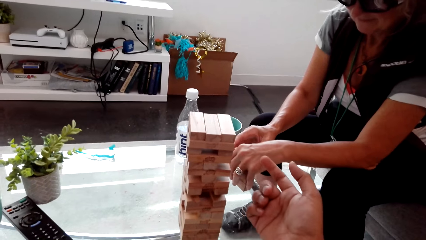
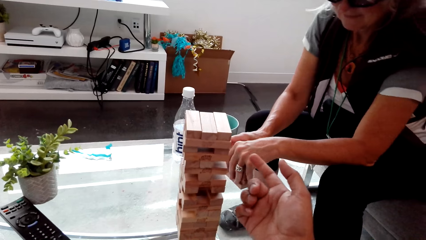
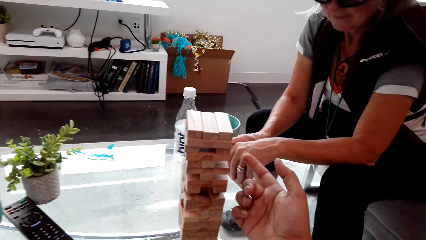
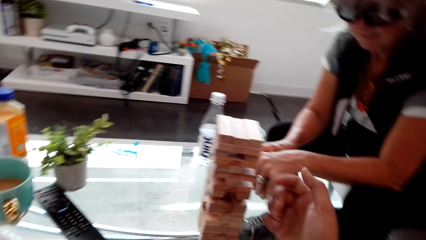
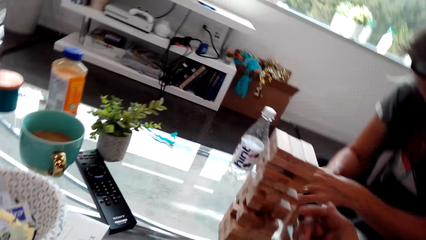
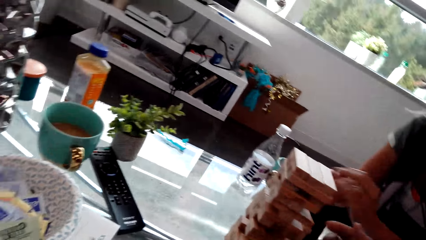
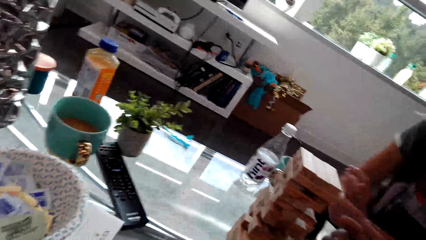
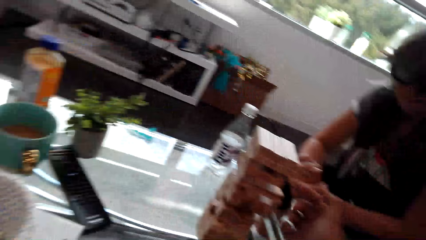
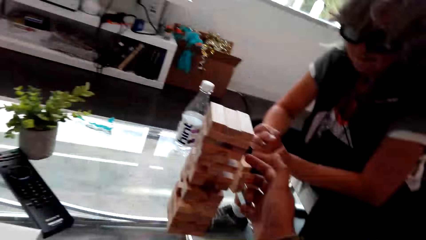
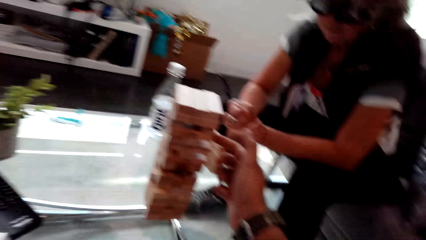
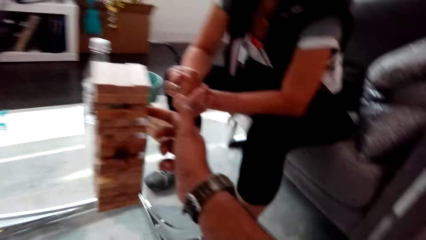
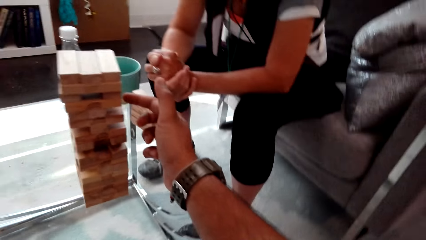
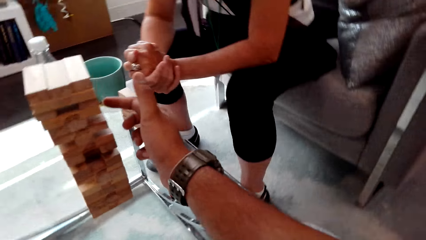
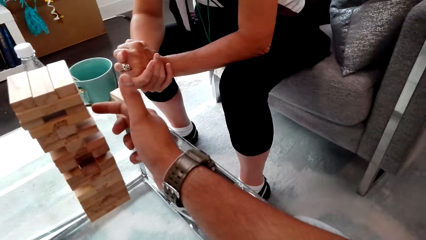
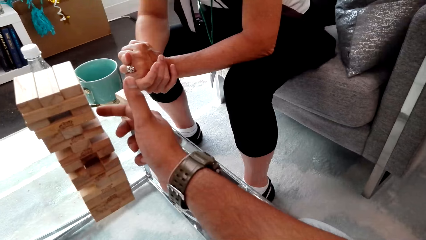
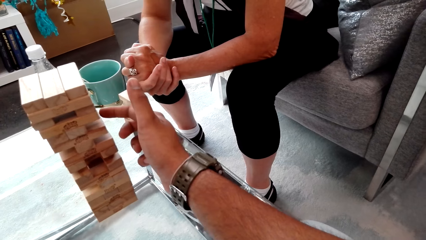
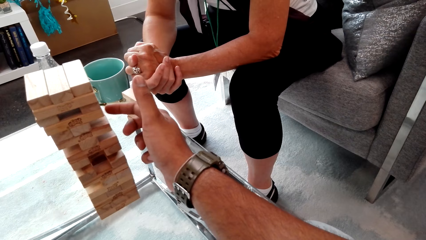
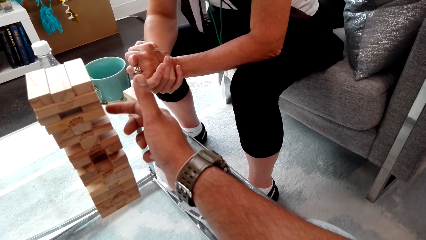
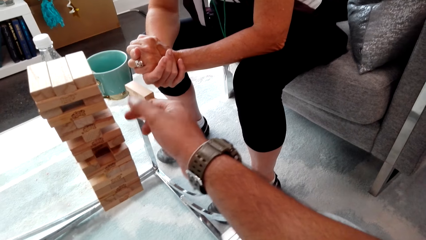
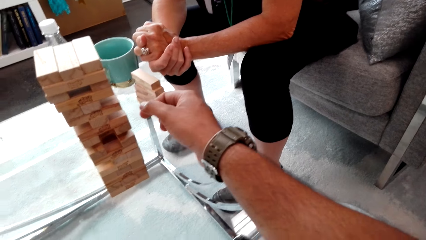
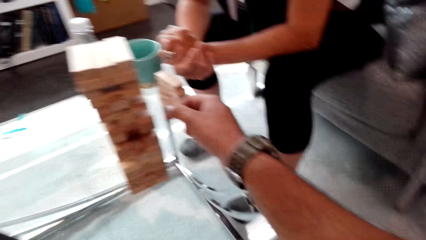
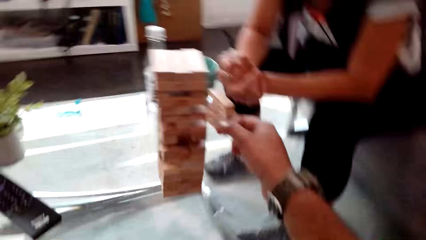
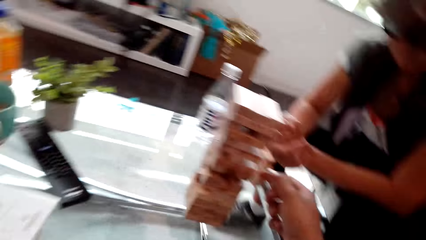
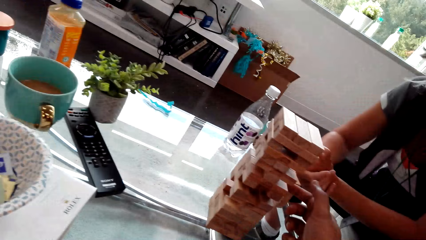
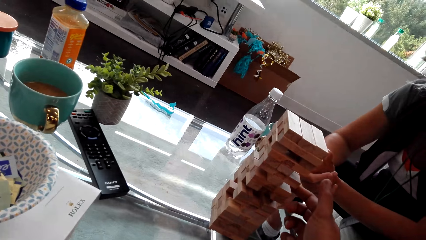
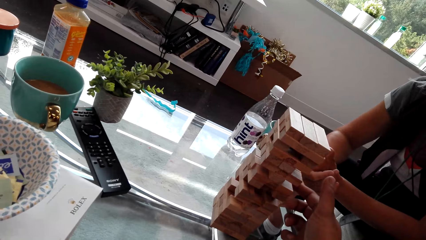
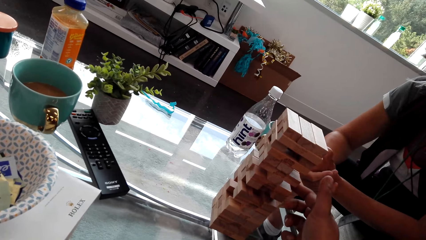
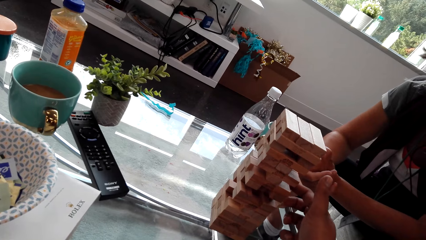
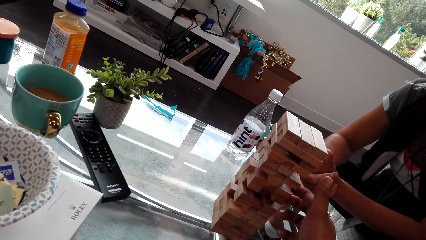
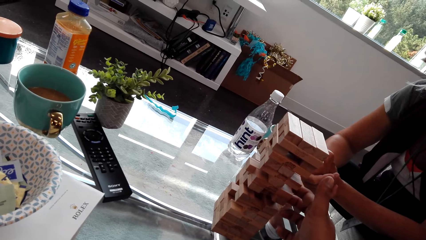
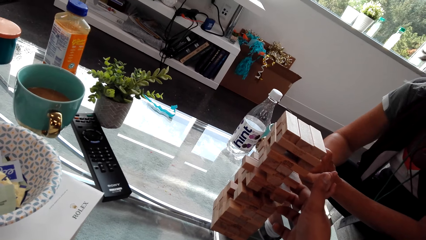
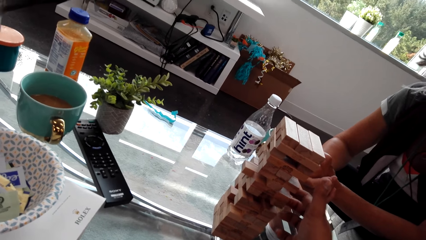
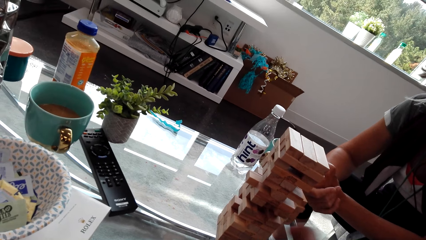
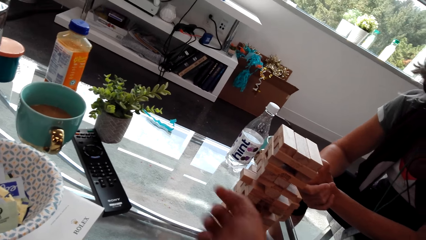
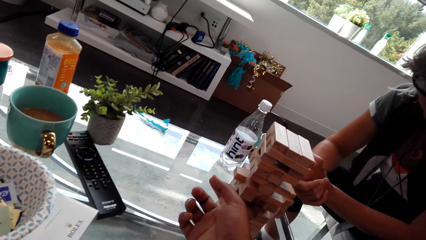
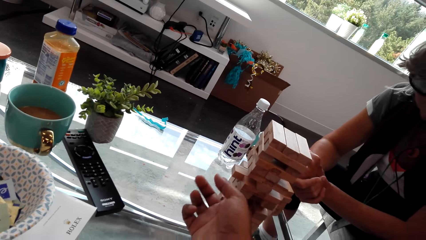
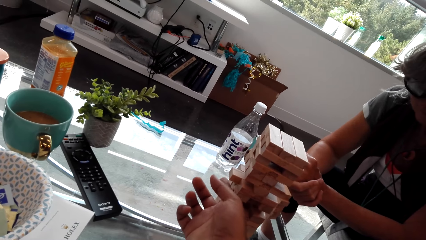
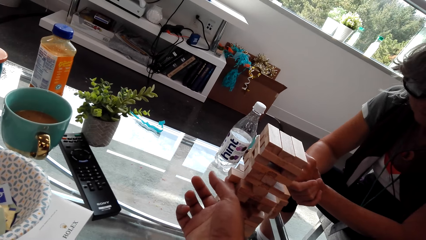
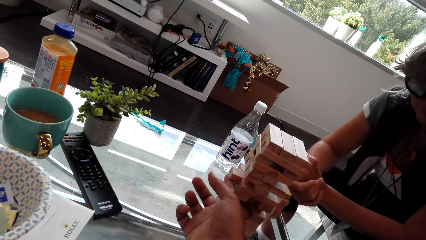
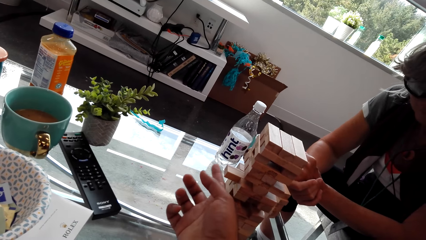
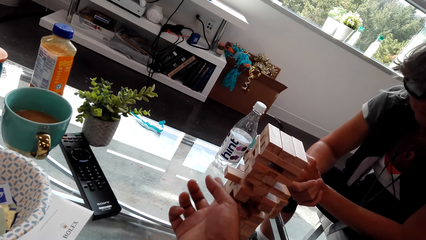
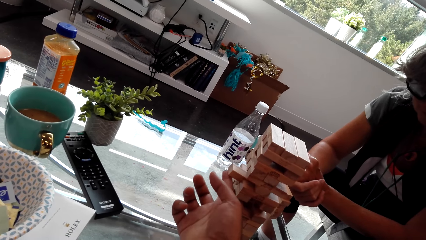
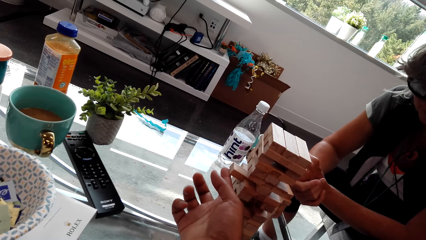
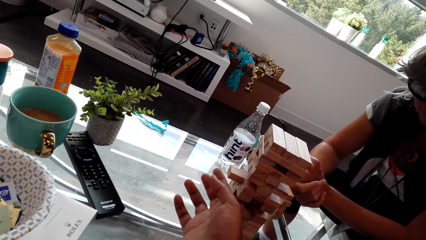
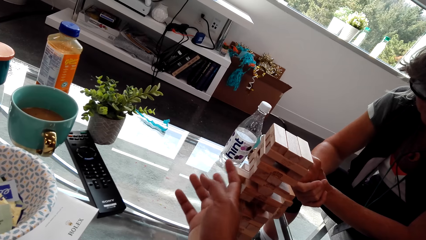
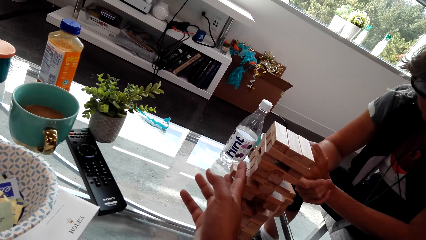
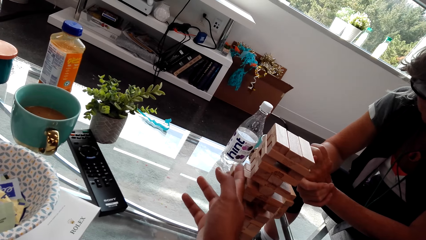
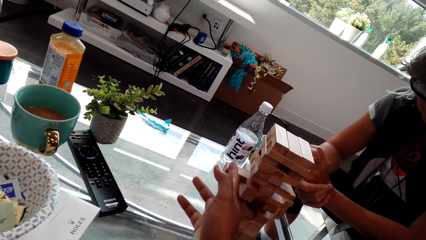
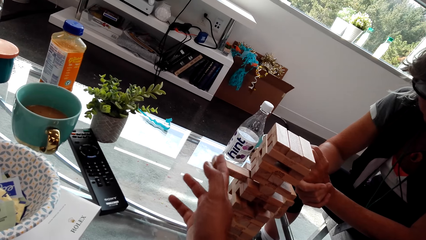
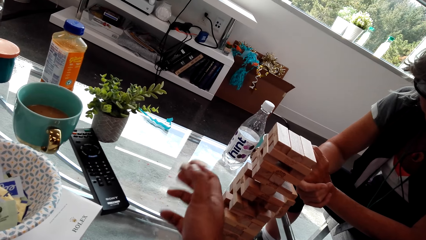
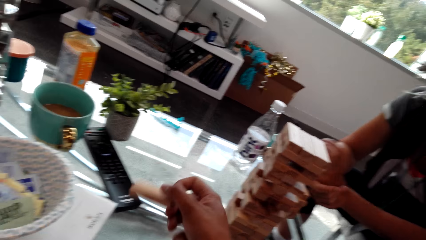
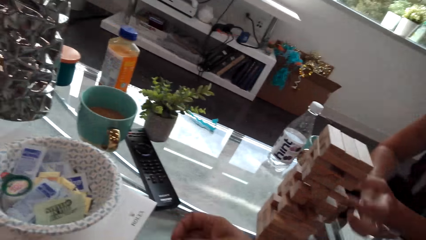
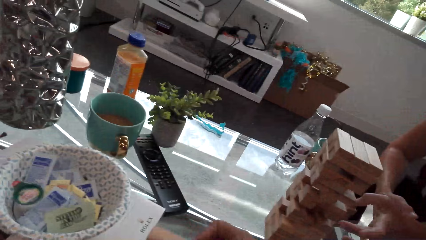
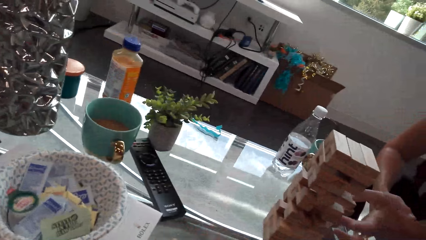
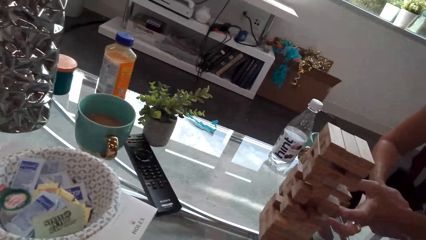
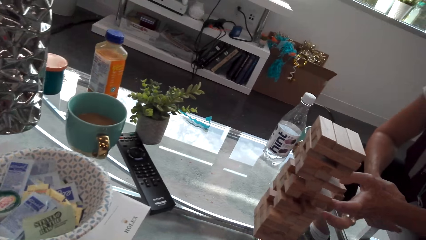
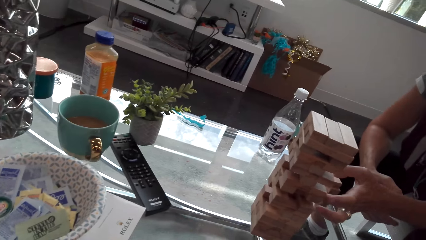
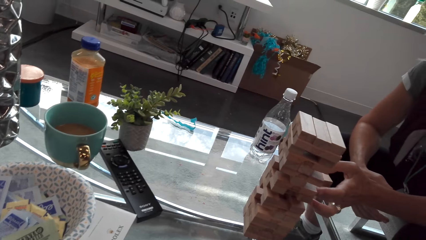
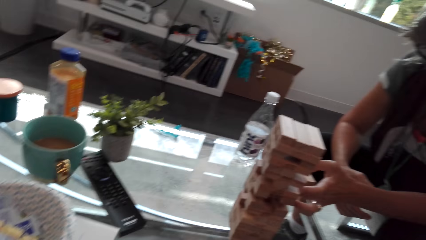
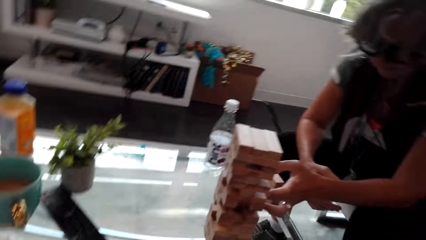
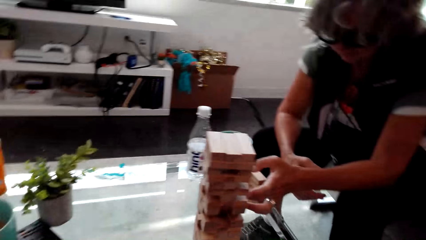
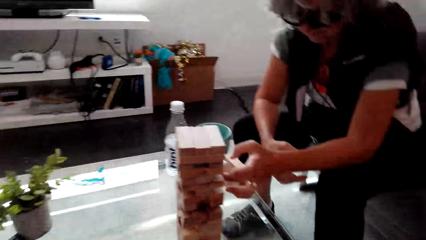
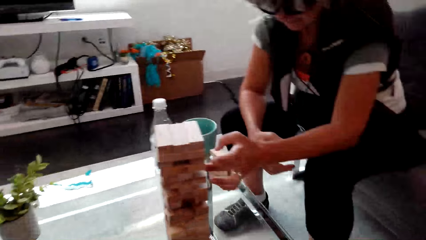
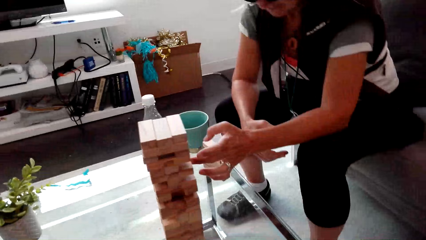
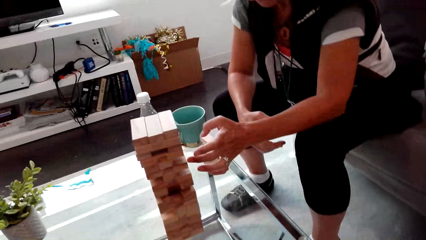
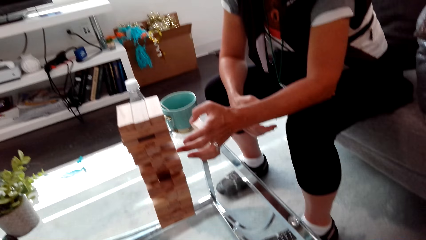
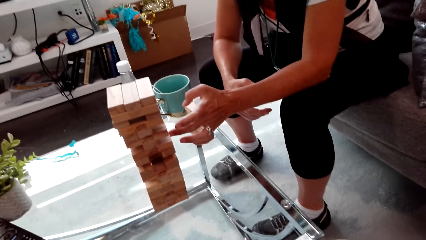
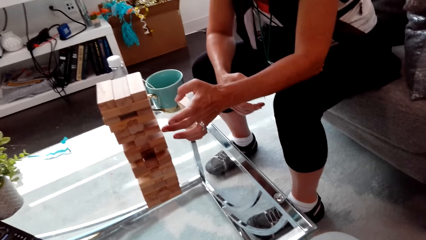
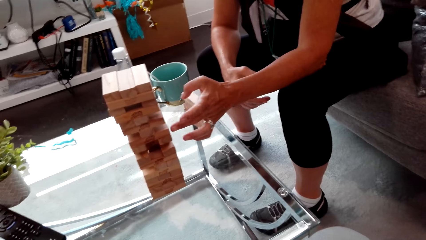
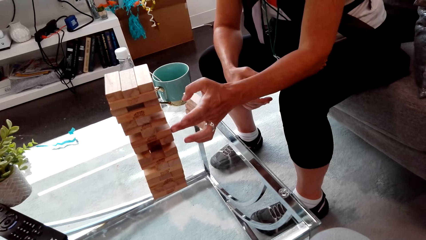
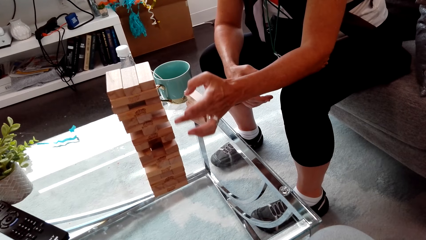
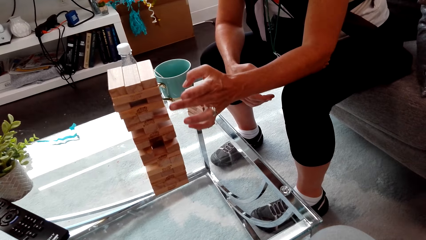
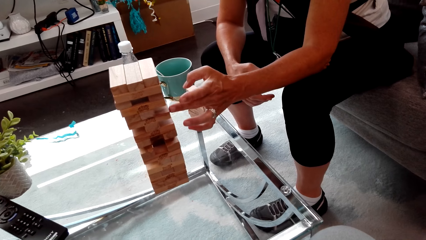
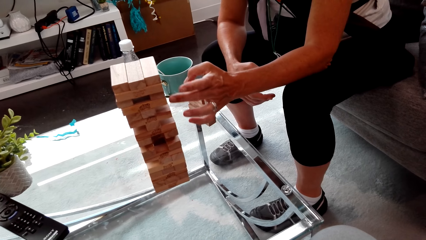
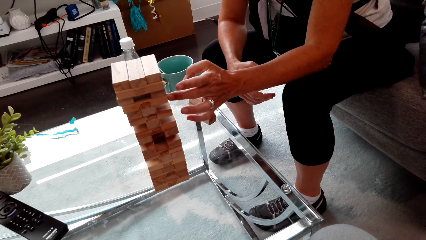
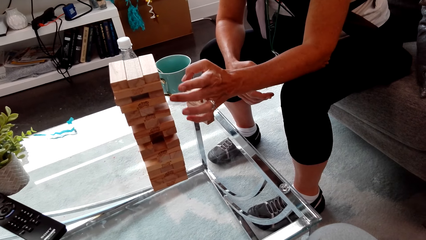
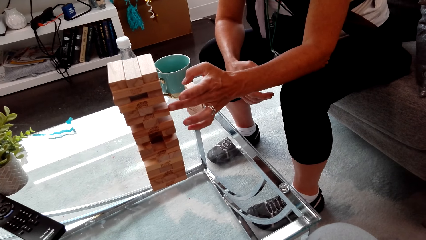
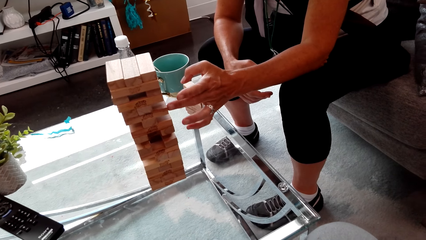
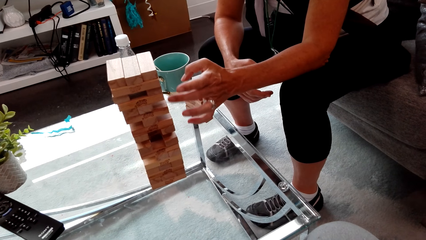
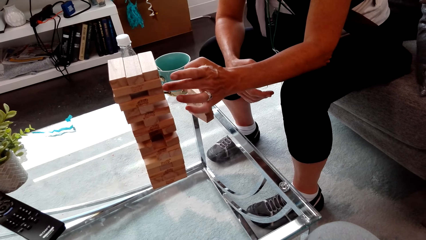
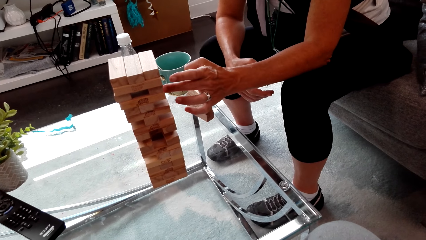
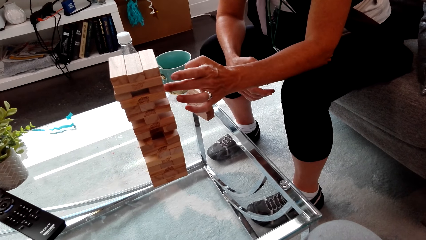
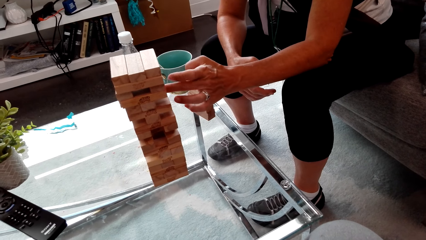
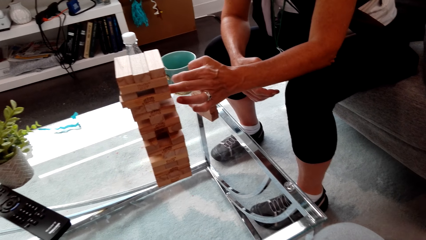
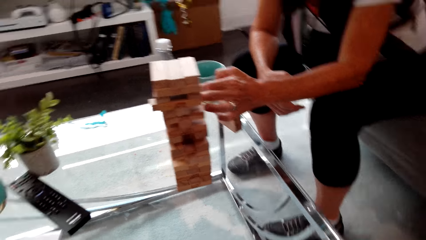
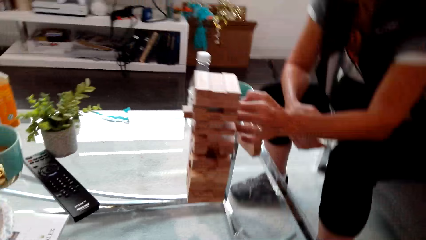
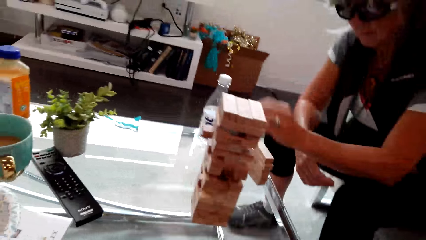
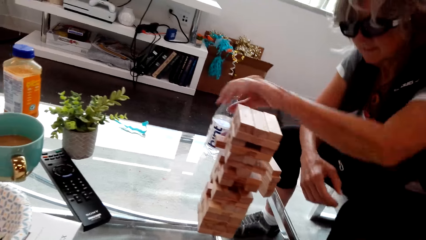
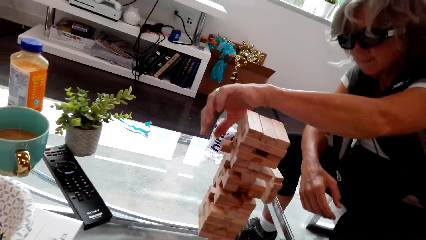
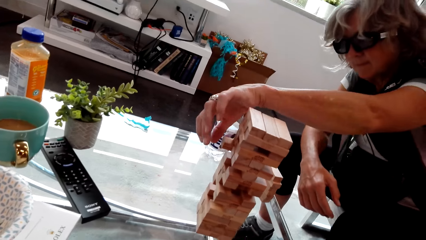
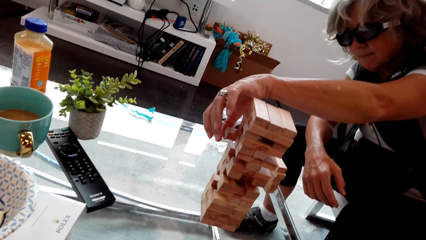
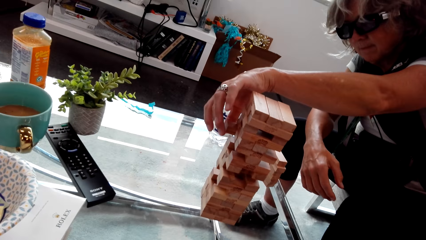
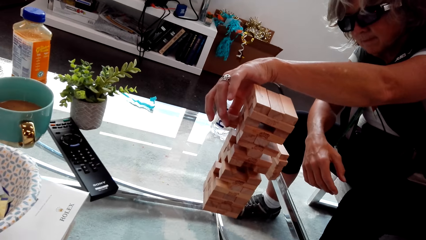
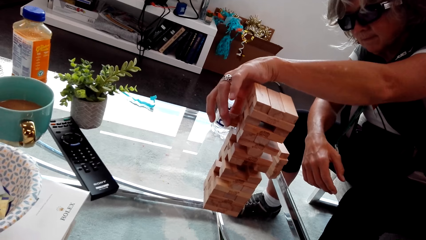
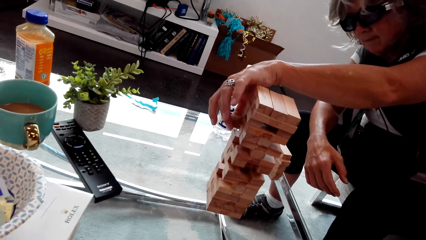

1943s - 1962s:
The camera wearer plays the trembling tower game. They look around. They play a brick wood game. A woman plays the brick wood game. The woman plays the brick wood game again.
